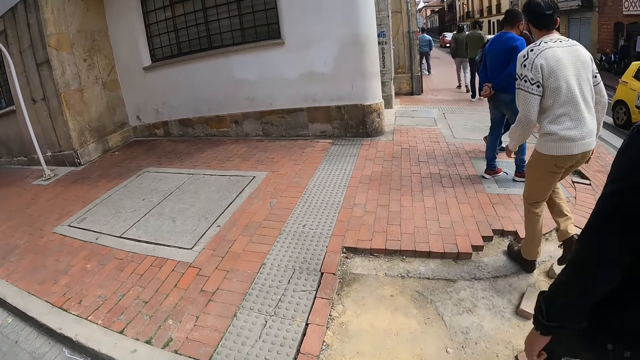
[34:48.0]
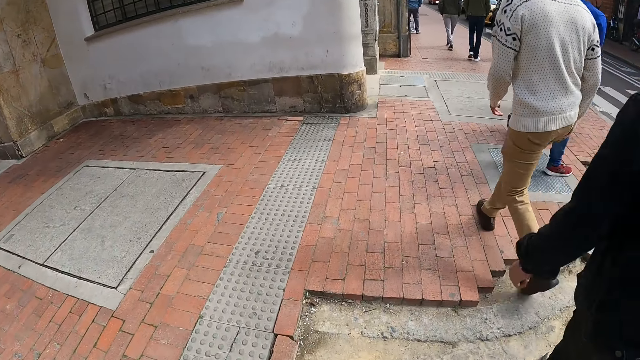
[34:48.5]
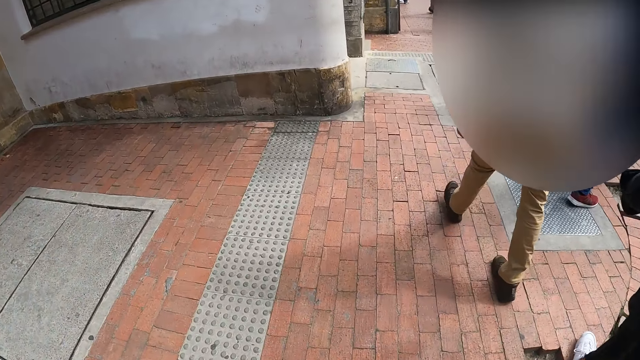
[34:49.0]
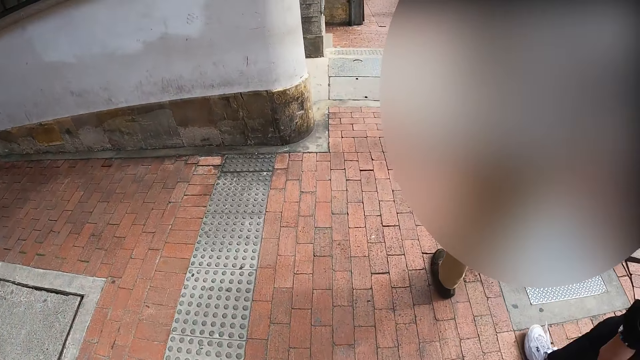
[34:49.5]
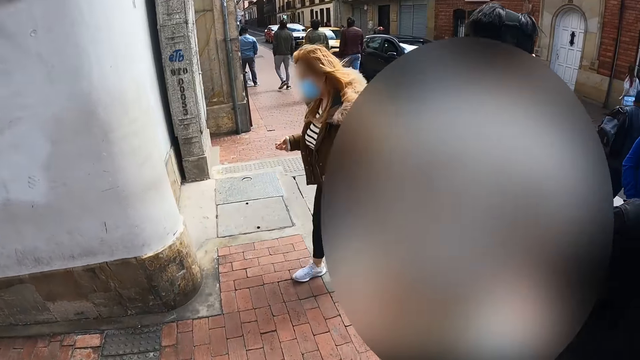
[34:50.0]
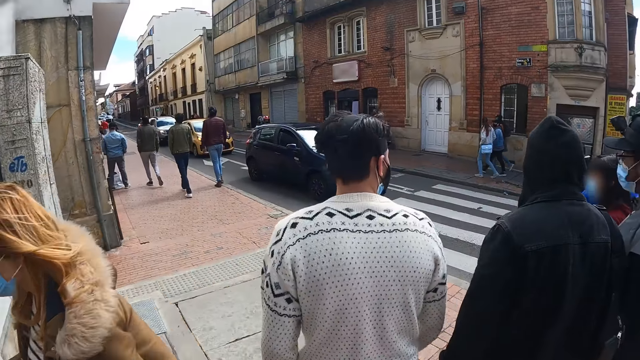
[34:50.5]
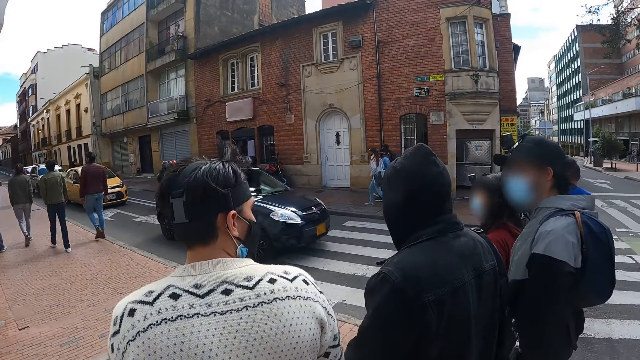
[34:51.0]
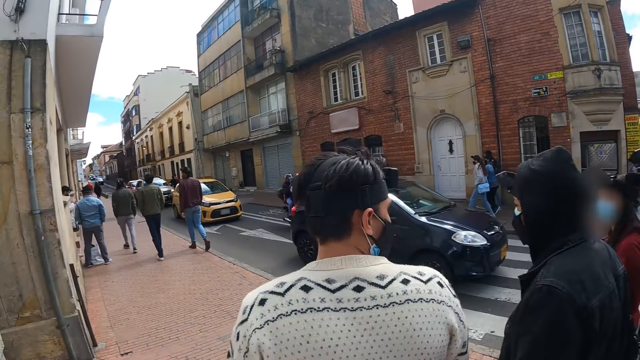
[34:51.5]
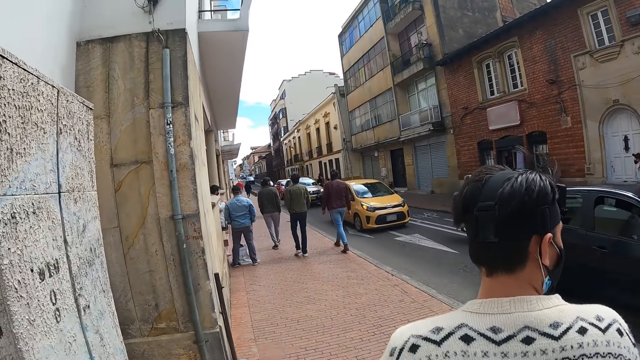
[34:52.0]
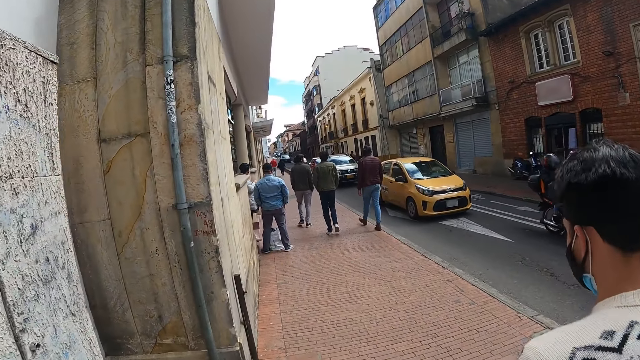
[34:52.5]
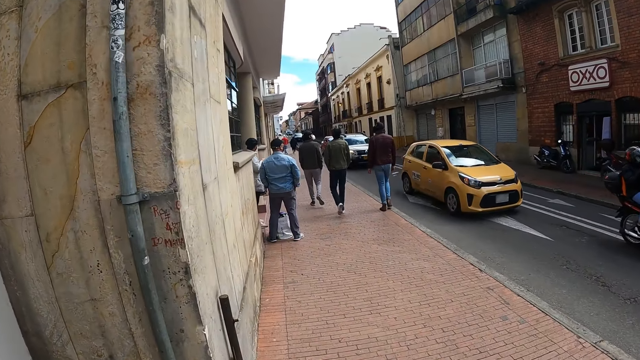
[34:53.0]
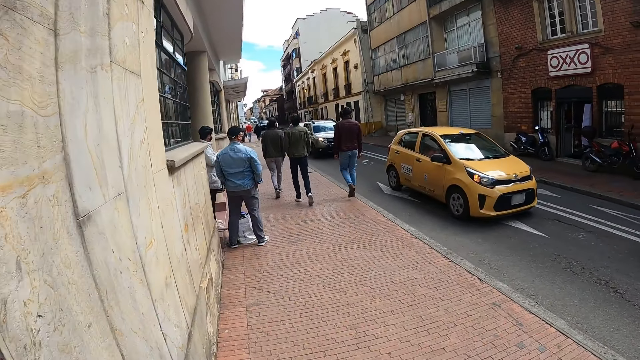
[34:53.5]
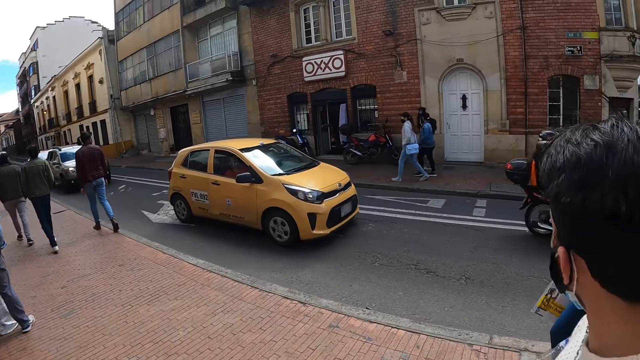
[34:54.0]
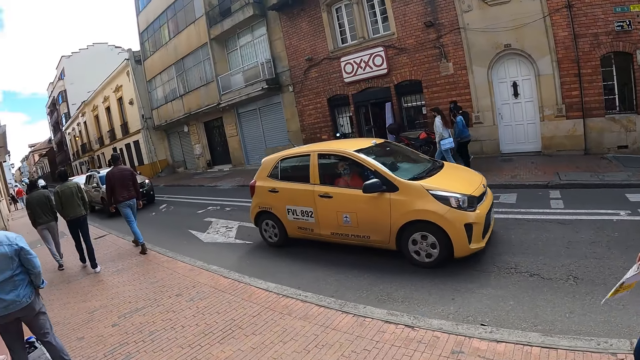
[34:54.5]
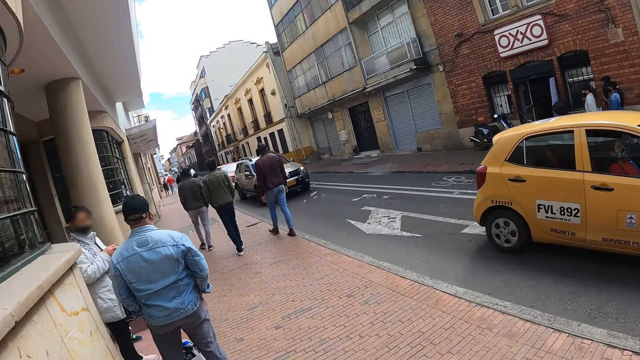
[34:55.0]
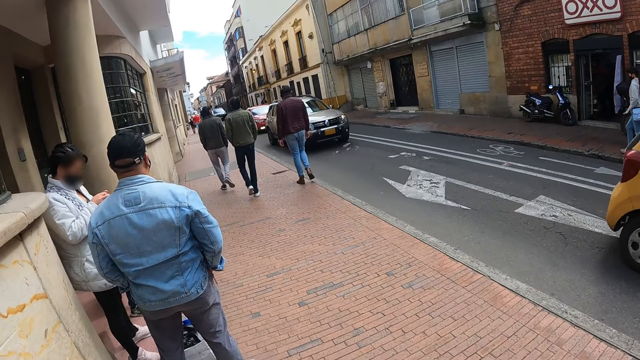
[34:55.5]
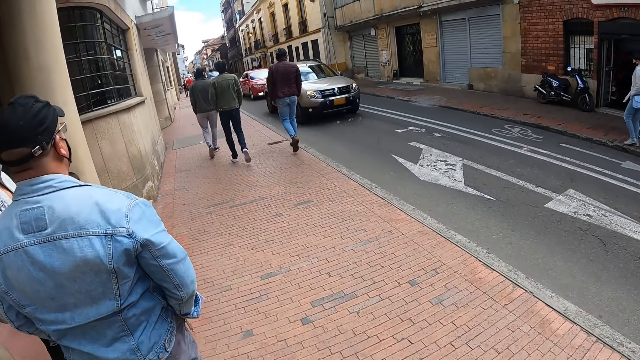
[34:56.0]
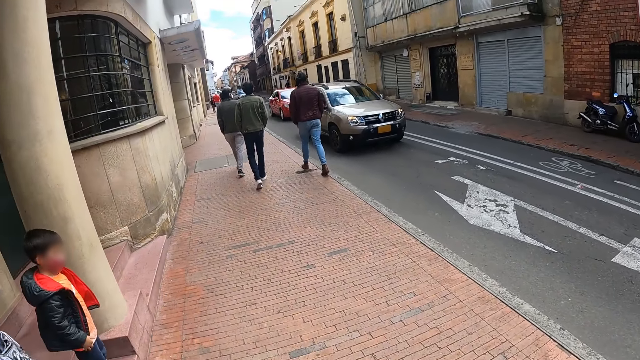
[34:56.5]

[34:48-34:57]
The camera wearer walks on the road or pavement.

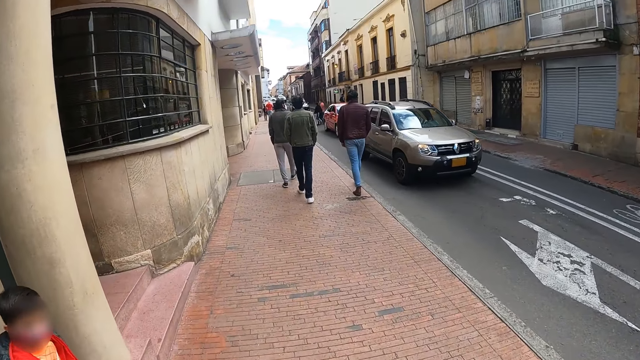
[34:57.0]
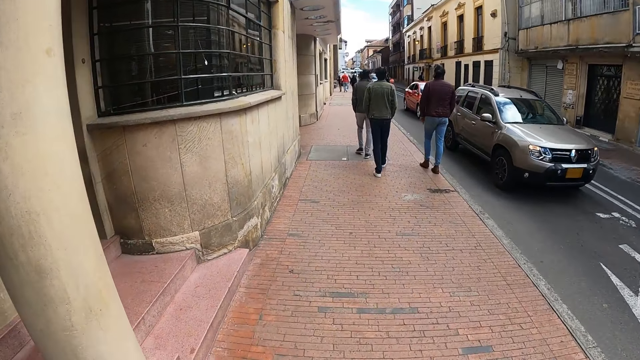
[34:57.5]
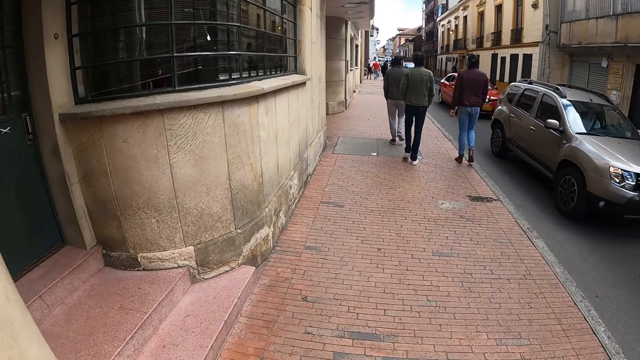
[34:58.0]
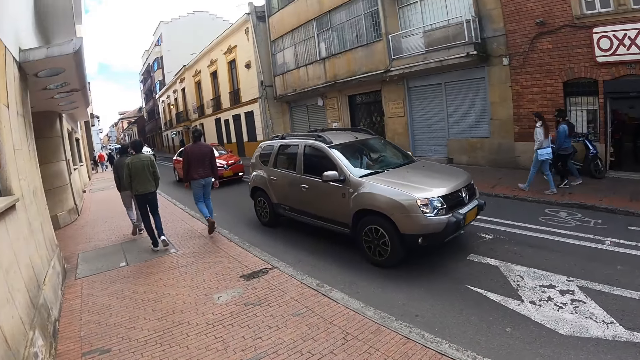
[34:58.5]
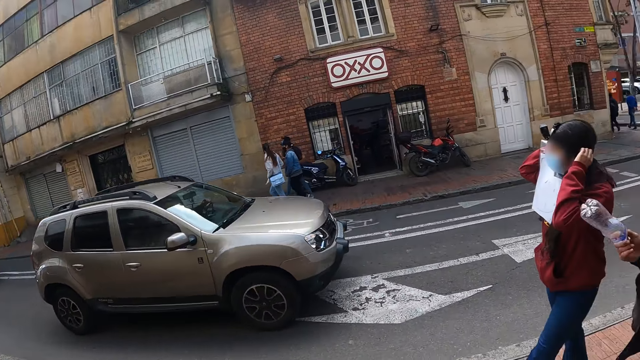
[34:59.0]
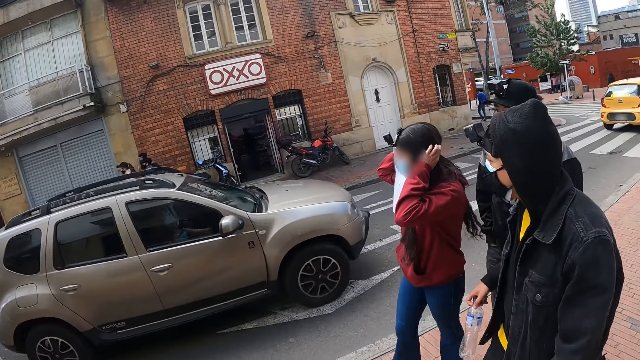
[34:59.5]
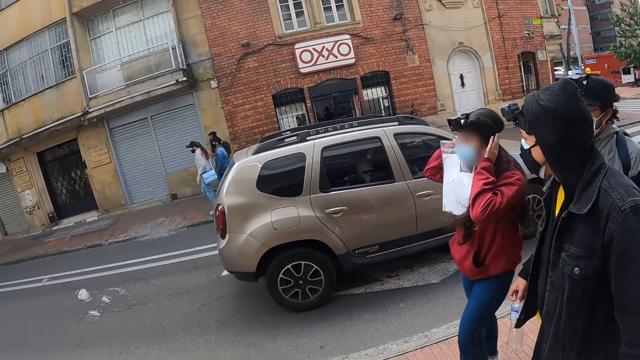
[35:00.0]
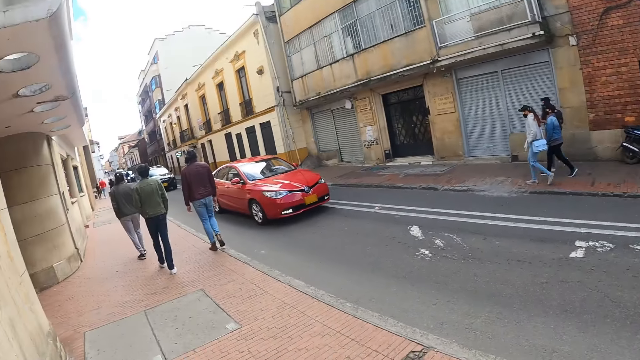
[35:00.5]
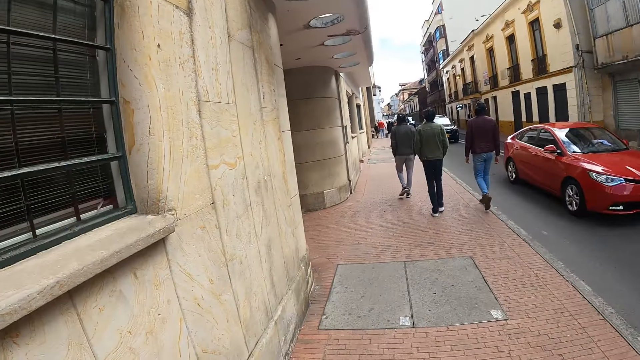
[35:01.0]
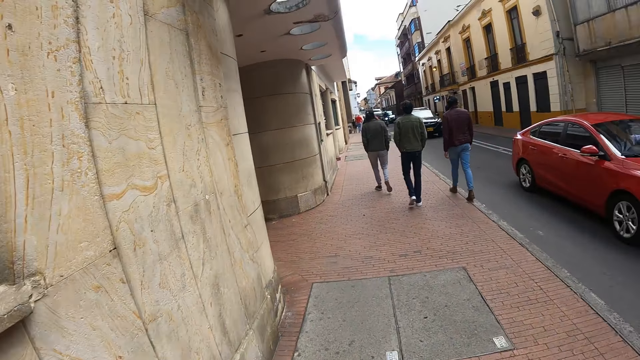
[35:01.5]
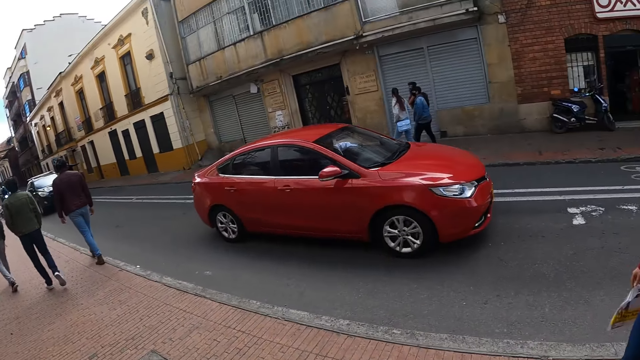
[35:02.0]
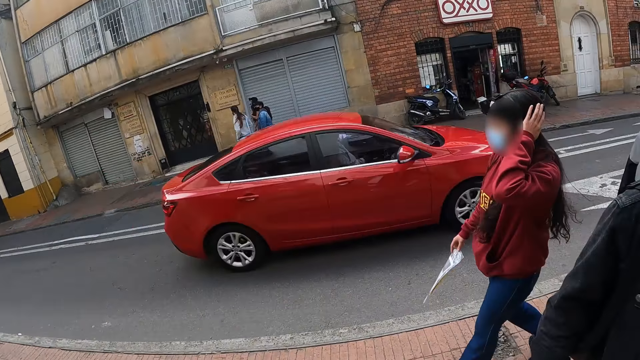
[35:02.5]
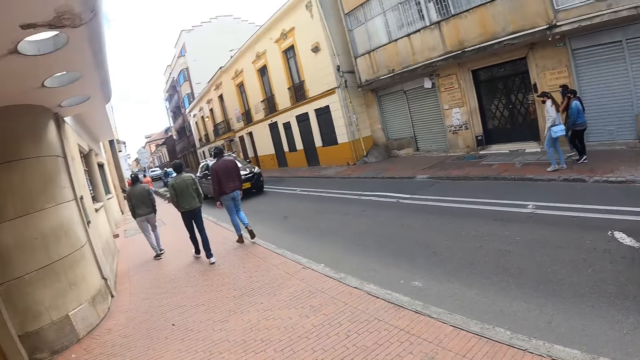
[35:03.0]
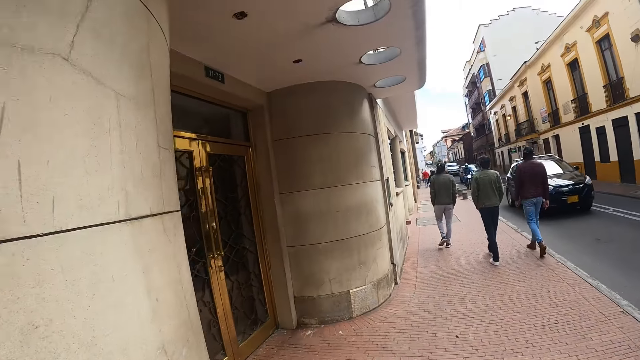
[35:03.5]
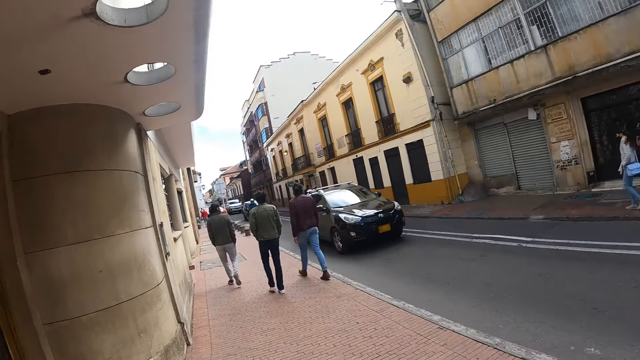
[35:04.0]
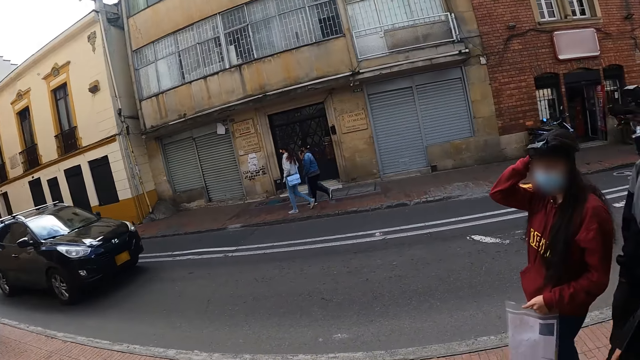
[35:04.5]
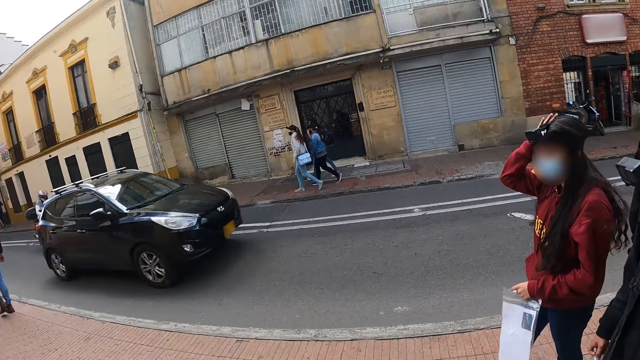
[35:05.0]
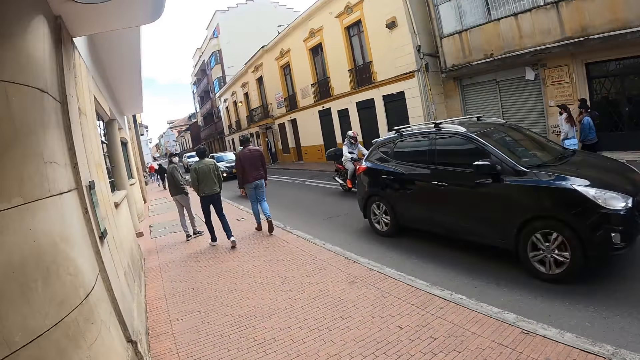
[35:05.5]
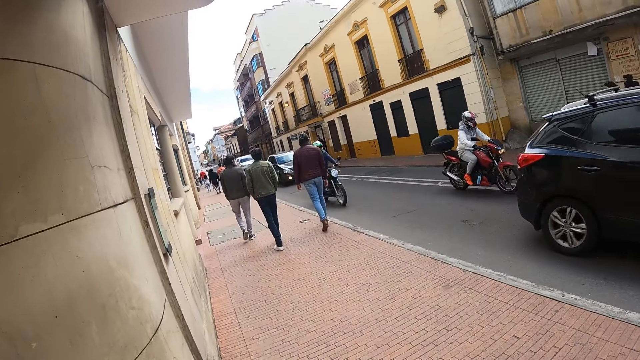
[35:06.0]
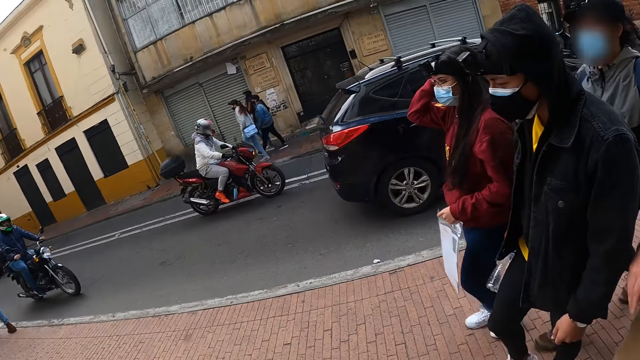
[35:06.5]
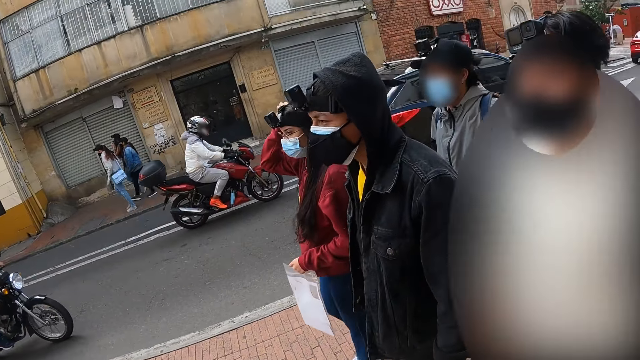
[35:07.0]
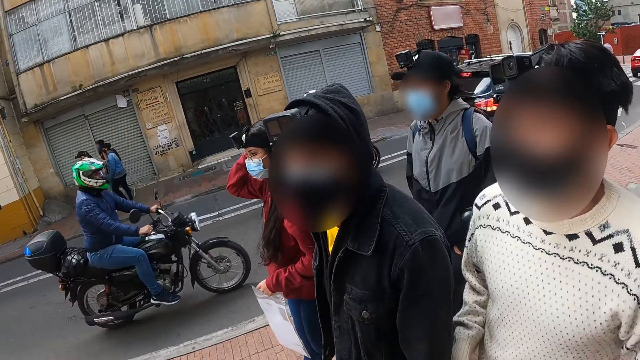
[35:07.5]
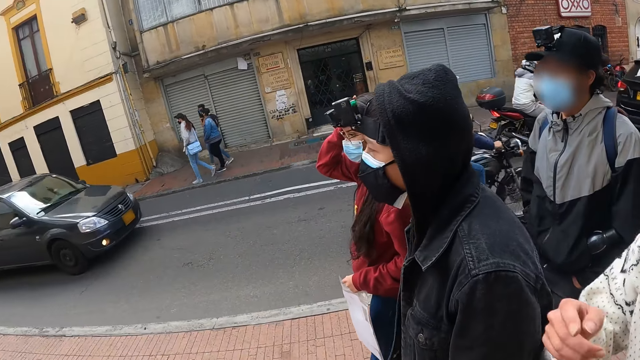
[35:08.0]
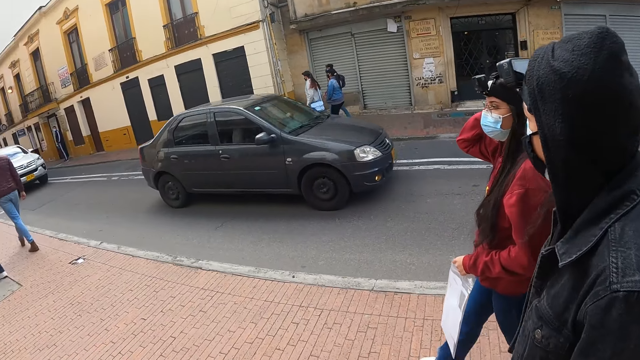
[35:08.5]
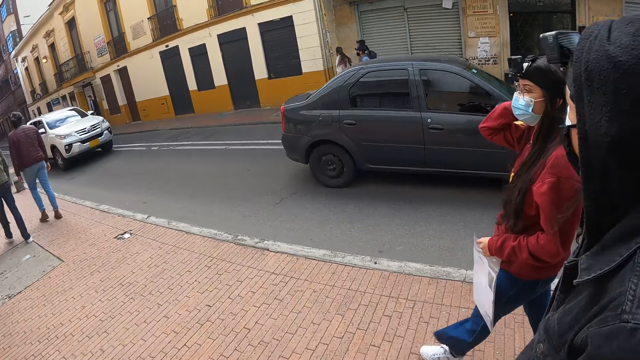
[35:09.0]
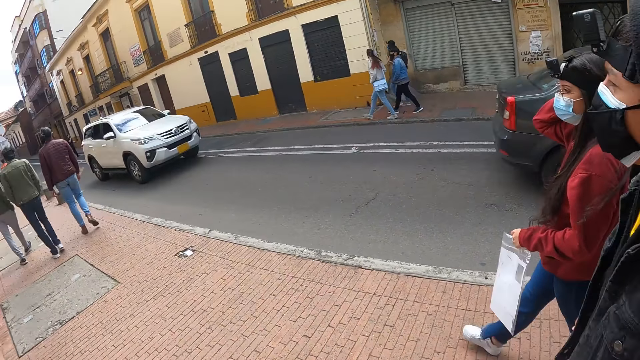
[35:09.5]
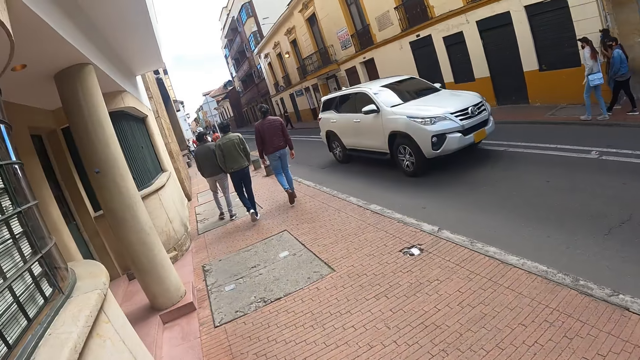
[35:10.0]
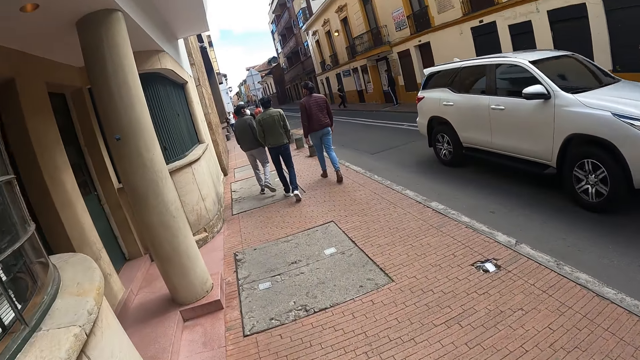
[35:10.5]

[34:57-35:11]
The camera wearer looks across the road. They walk on the road or pavement. They look across the road. They walk on the road. They look across the road. They walk on the road.
